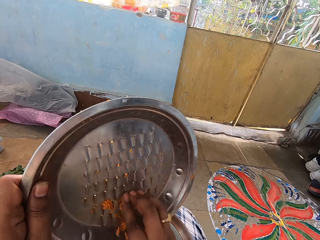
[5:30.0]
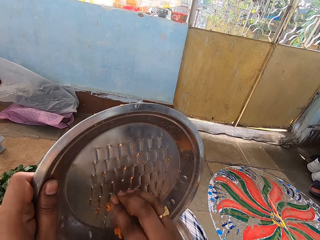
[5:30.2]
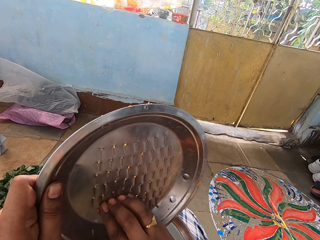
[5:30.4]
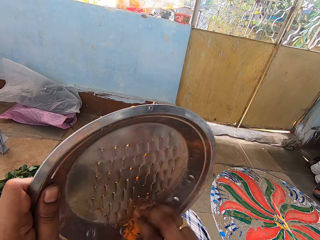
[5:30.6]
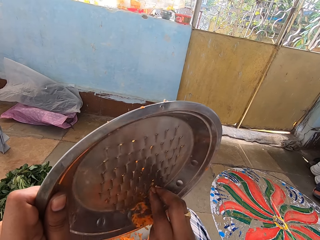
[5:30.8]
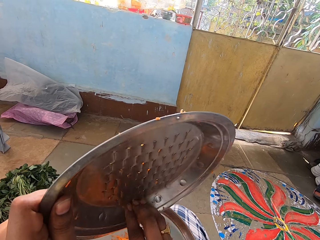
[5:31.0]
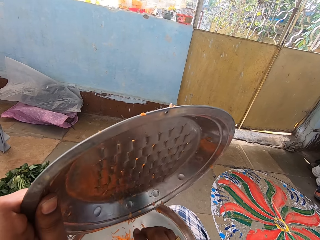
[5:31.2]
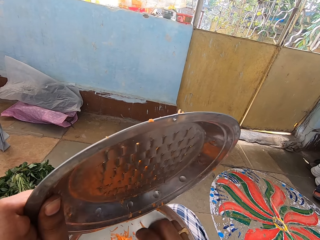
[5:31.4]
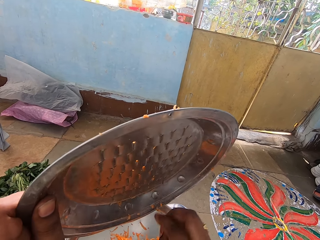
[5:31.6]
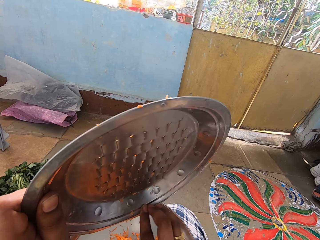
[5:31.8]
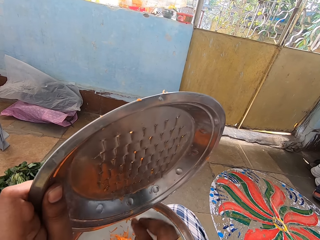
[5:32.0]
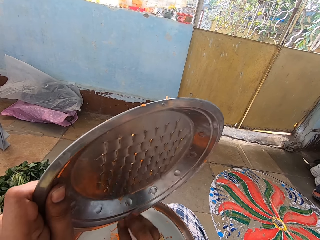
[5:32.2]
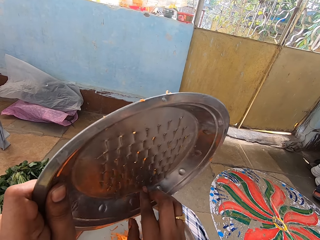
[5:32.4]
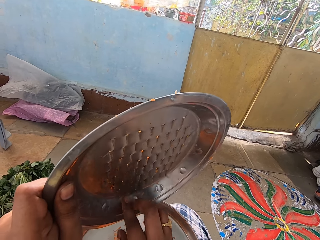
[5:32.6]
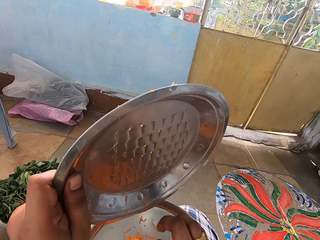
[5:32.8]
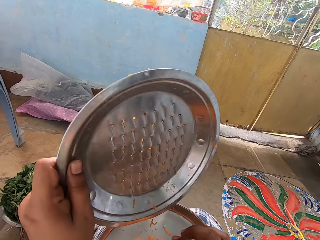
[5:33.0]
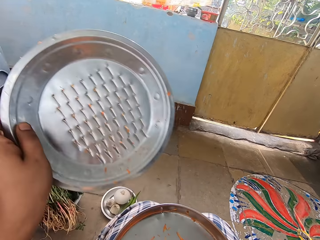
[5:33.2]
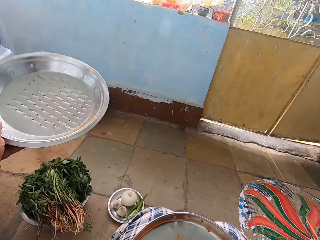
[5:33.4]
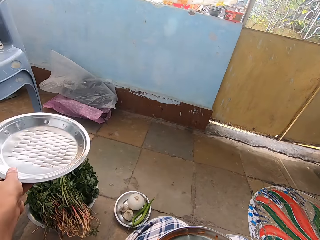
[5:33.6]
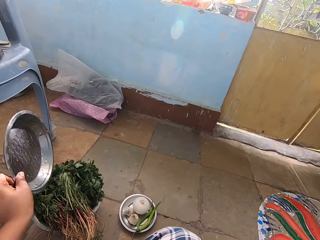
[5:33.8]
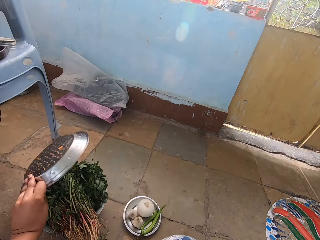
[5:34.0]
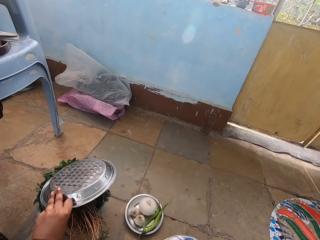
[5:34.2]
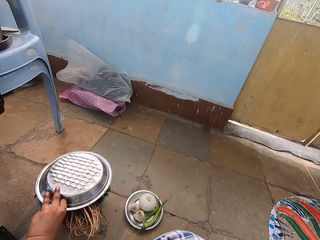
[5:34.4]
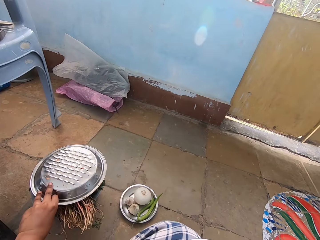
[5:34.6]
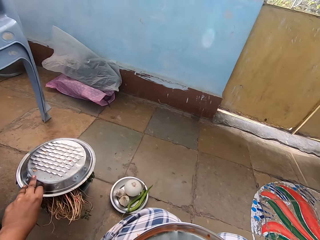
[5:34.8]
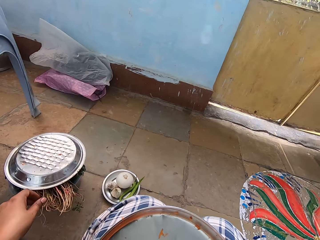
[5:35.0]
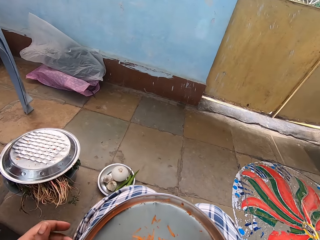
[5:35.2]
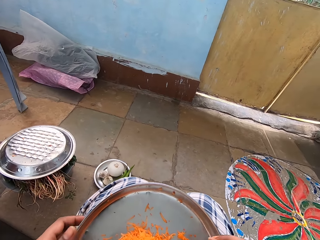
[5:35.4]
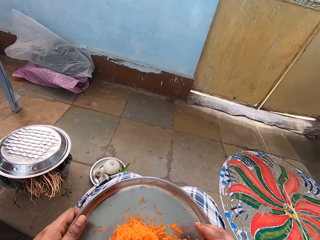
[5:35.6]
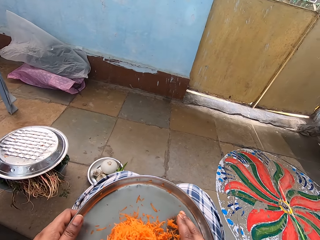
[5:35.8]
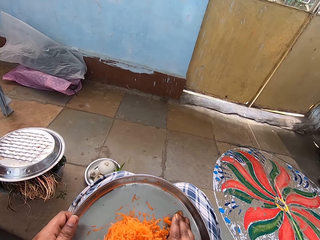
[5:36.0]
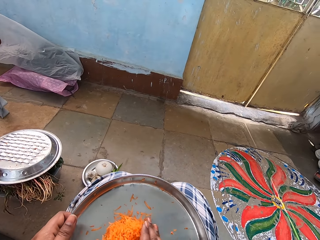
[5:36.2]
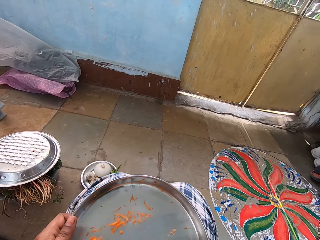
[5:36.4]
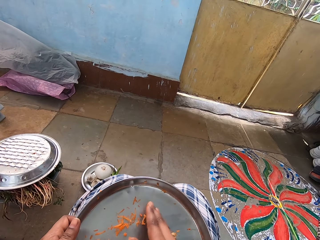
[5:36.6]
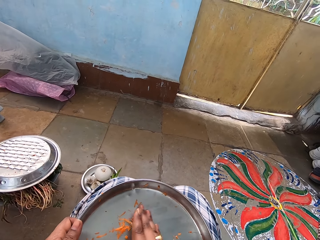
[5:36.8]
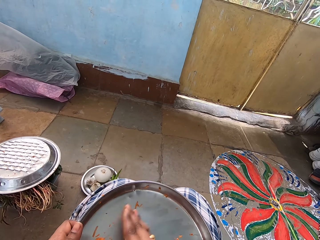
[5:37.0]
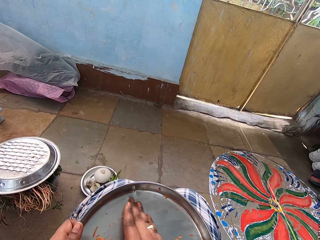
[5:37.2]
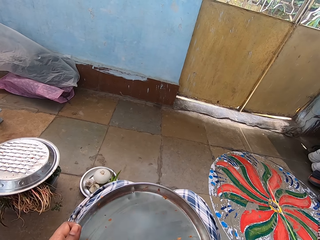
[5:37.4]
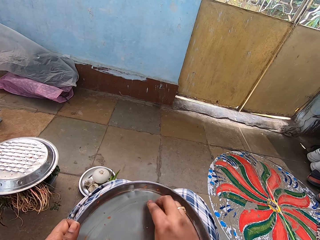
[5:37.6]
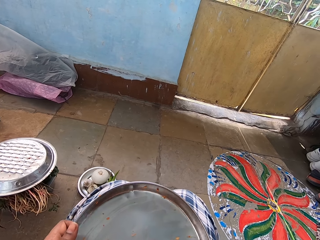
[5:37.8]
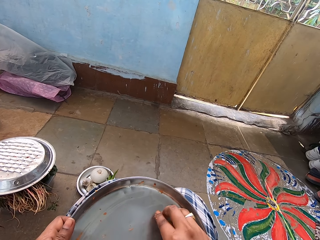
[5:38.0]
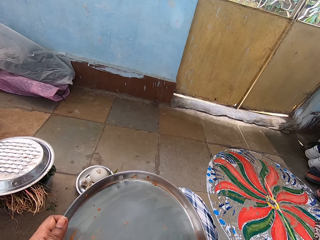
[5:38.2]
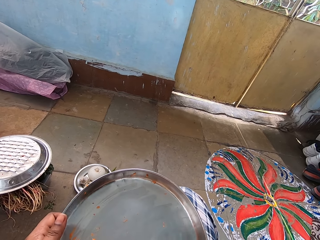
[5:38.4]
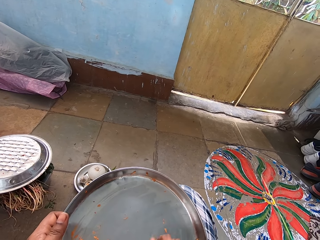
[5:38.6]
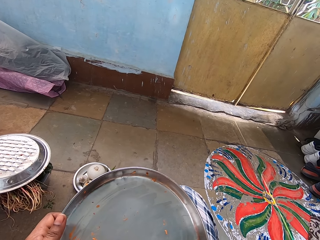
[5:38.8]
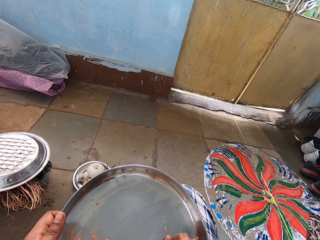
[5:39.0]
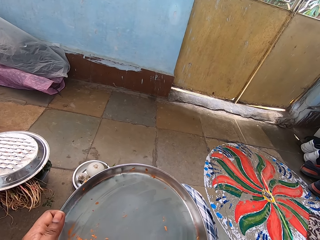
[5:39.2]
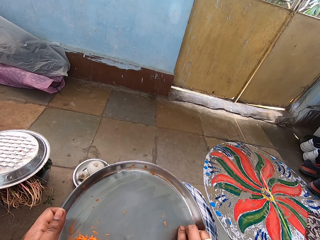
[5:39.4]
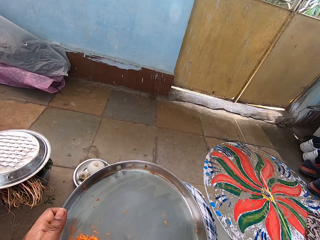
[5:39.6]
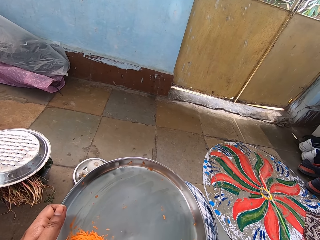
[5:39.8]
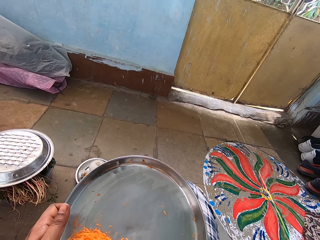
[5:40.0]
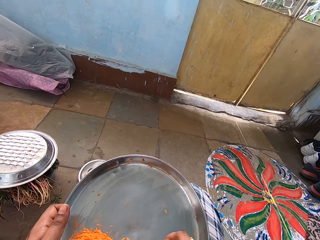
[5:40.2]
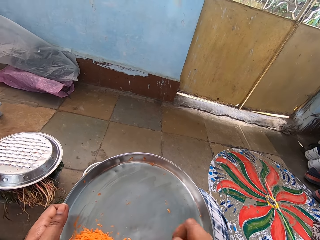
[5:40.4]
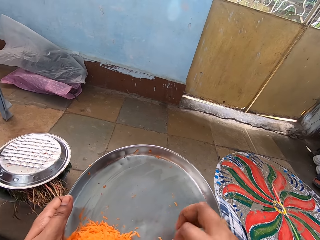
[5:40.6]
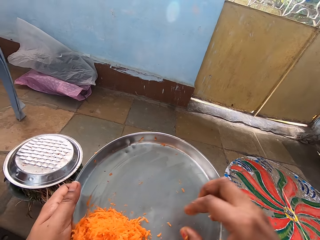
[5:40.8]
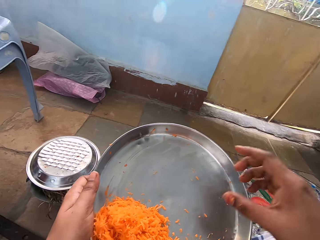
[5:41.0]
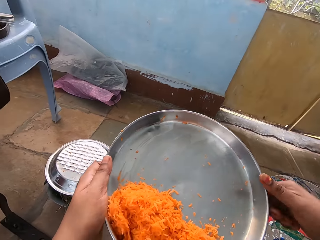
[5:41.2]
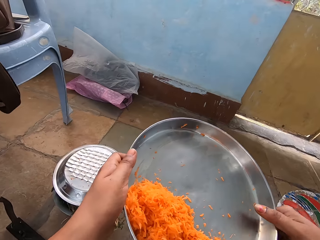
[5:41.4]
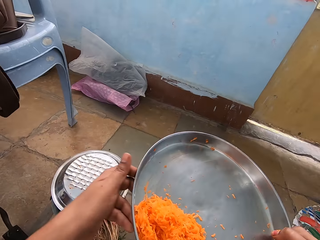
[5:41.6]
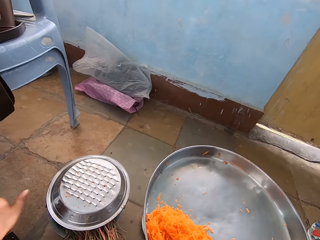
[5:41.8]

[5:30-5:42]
The camera wearer puts the grater on the greens or vegetable basin on the floor. She moves the carrots on the tray with her right hand. She scrapes the carrots aside on the grater bowl.

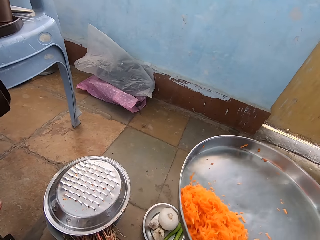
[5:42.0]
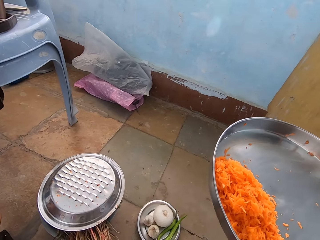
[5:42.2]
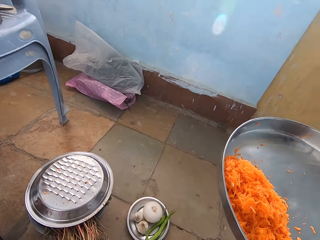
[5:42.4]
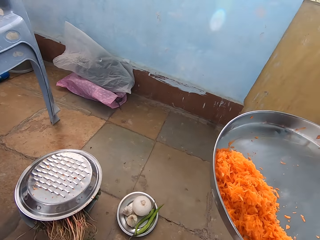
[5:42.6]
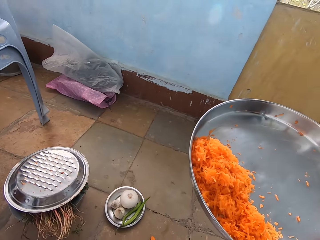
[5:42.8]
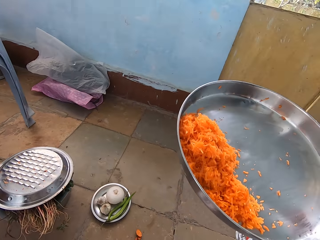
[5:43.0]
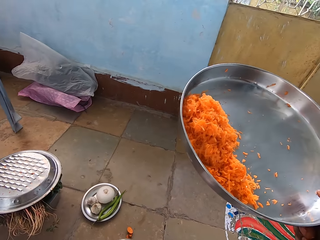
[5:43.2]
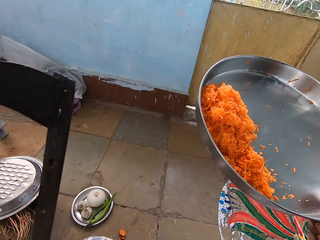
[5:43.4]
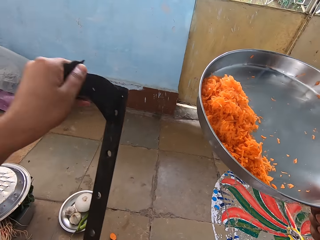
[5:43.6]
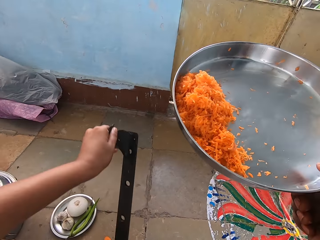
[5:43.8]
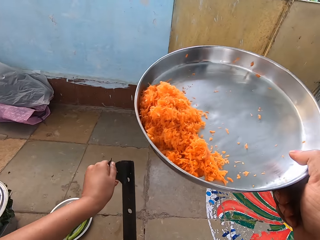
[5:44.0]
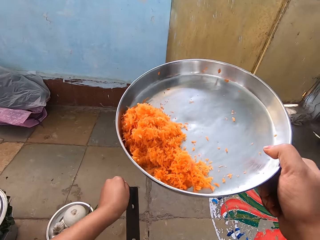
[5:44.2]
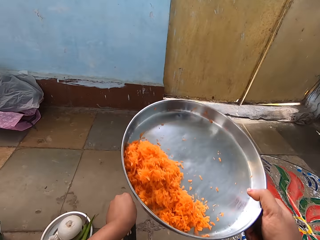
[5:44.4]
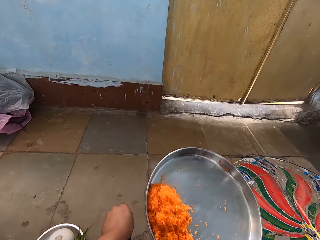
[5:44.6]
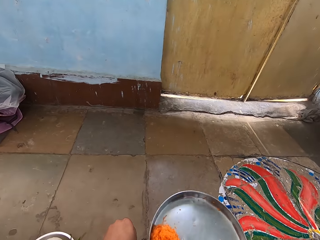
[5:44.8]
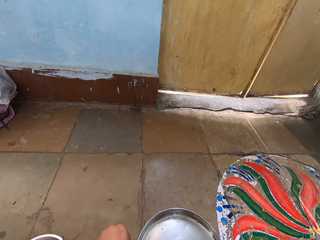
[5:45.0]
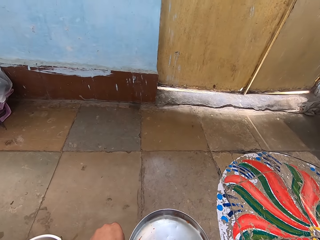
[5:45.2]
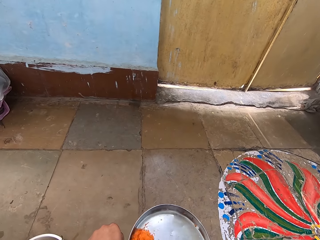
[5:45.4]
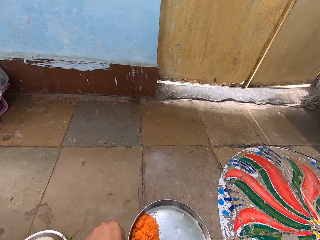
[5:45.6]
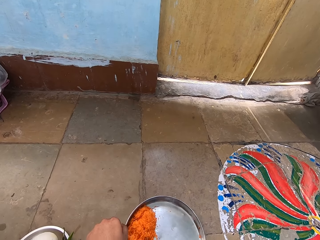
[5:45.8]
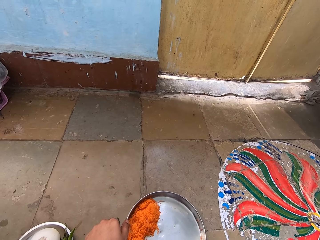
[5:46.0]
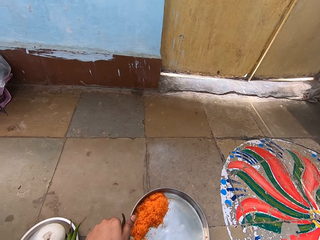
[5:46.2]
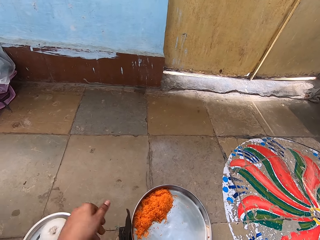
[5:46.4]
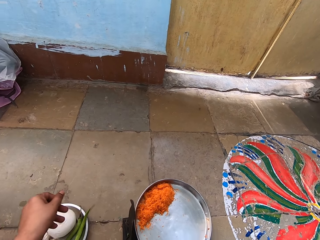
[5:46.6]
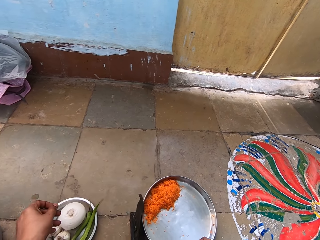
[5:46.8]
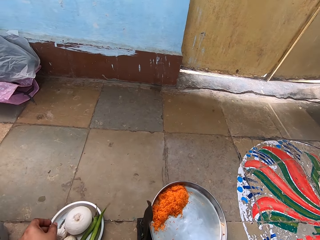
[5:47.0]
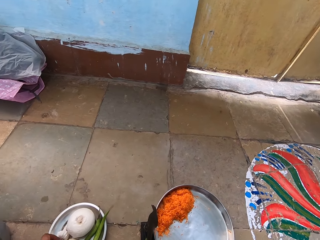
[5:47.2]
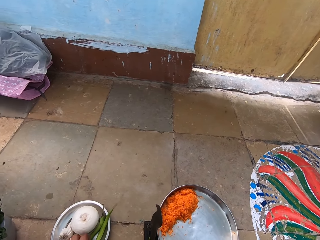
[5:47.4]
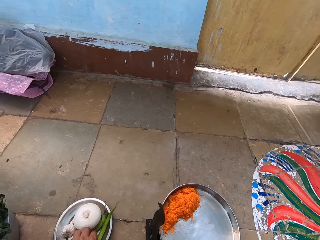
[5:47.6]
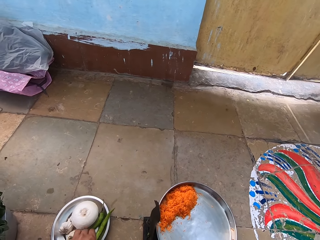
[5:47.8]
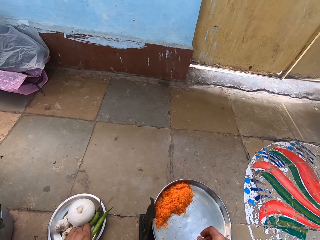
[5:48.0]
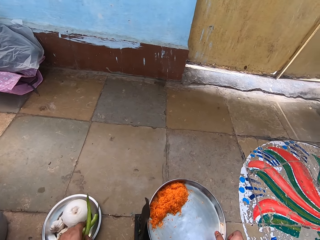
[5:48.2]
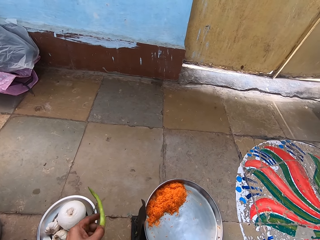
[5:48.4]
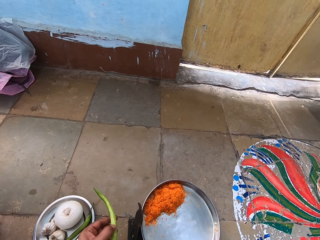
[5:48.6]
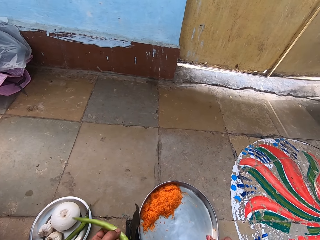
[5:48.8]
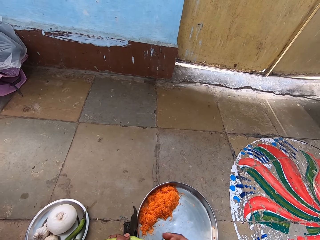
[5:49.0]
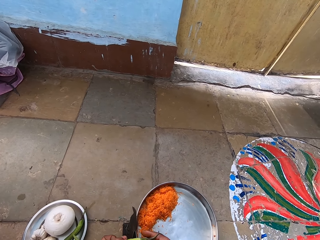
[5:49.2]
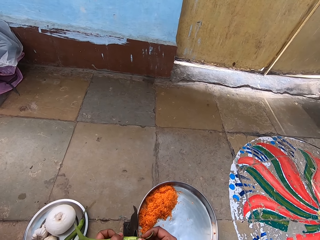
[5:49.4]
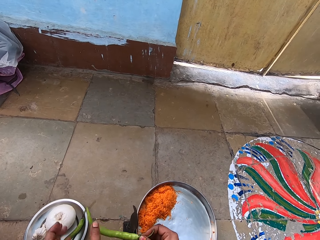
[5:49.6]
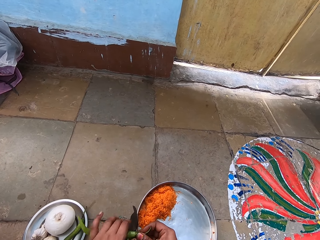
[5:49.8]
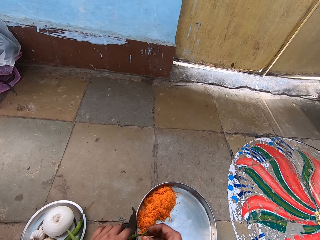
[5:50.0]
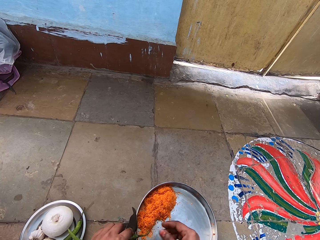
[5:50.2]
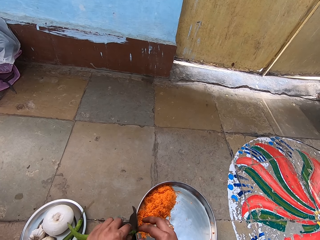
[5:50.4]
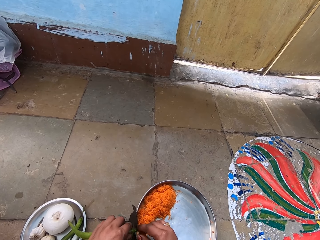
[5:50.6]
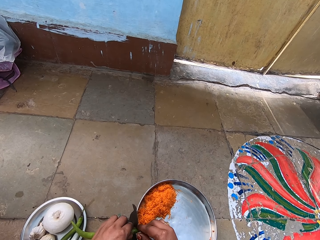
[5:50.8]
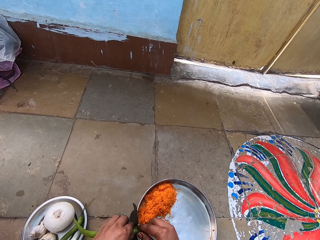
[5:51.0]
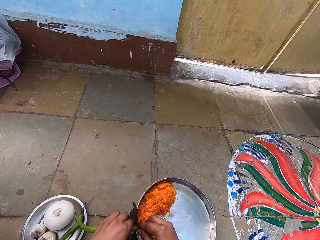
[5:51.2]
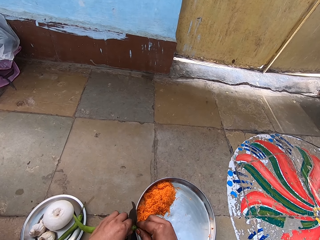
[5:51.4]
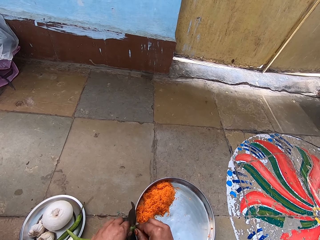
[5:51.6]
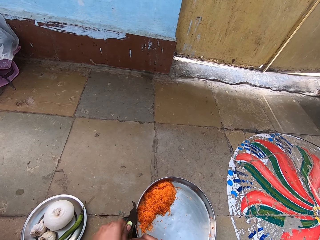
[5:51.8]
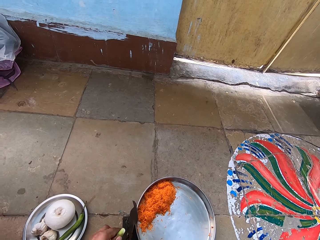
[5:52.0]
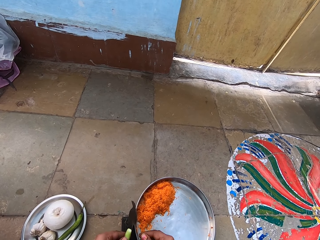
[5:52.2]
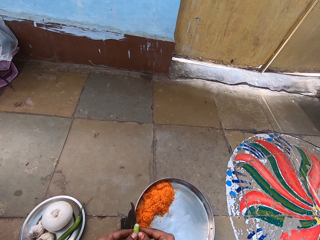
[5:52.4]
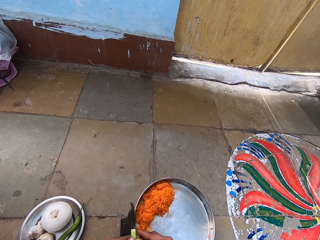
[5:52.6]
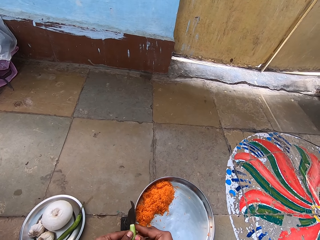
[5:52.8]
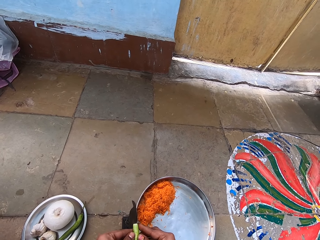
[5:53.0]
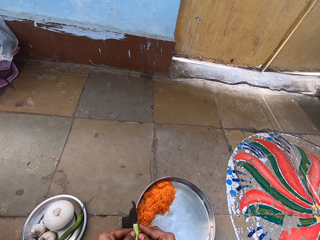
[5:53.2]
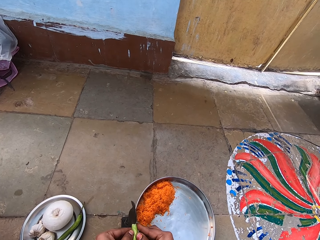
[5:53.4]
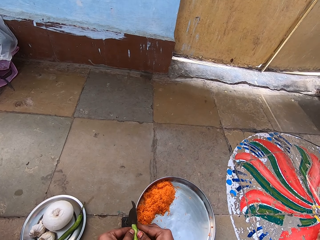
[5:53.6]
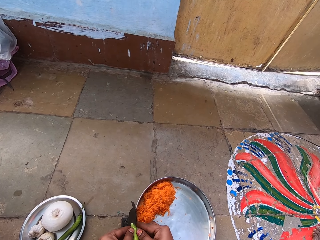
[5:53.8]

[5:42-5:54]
The camera wearer picks up the knife on the floor. They pick up a metal stand. They put the knife on the floor. They put the tray on the floor. They place the carrot grater bowl on the metal stand. They pick up the chili pepper on the plate on the floor. They put the tray on the floor. They cut the chili pepper with the knife. They remove the chili stalk.
